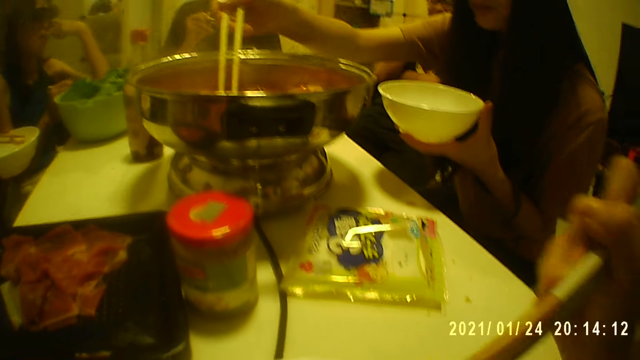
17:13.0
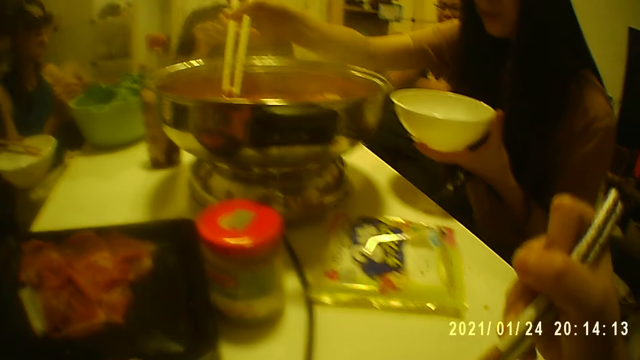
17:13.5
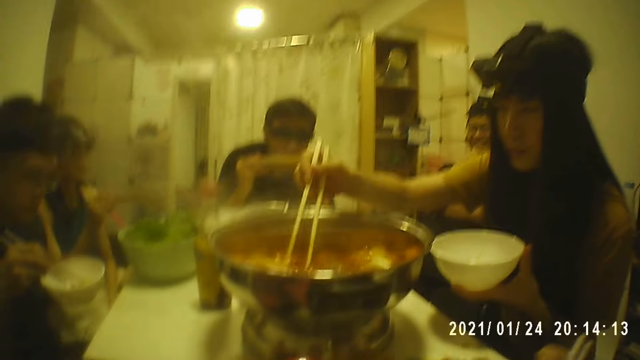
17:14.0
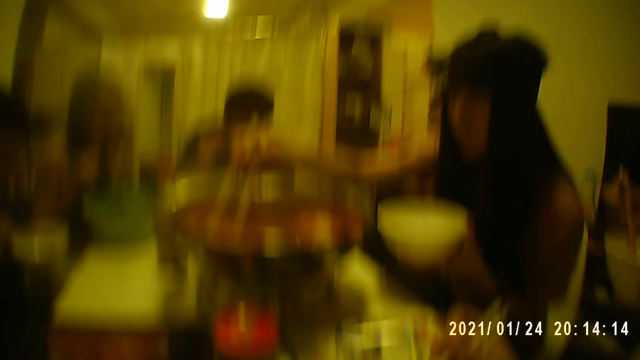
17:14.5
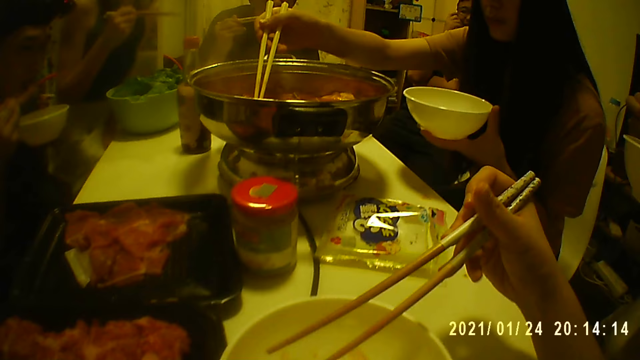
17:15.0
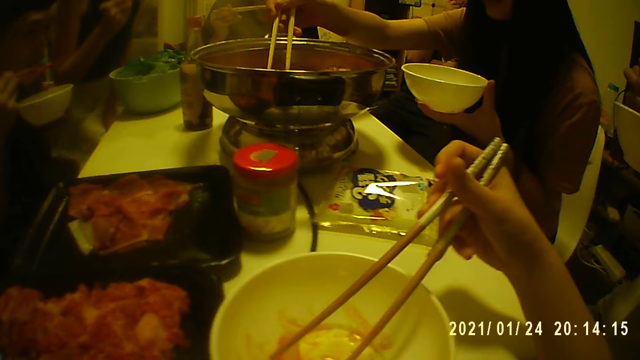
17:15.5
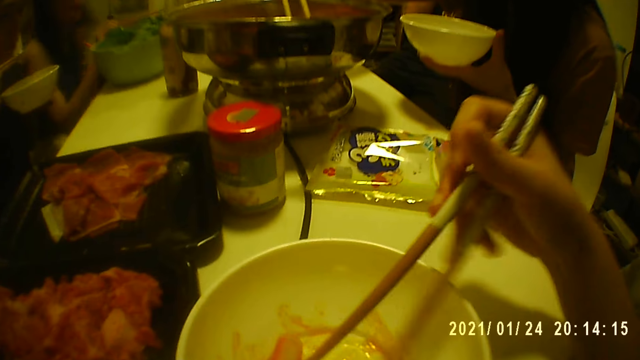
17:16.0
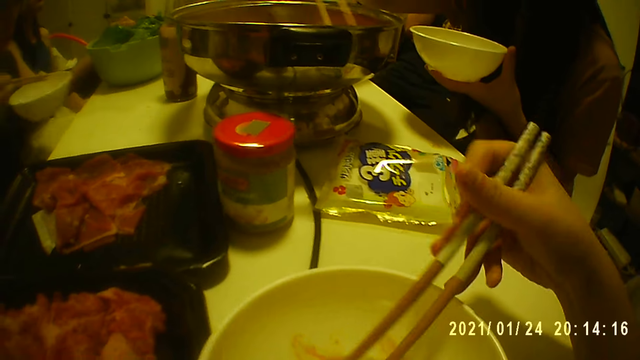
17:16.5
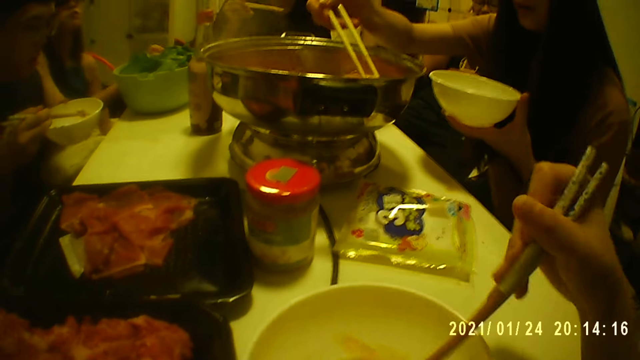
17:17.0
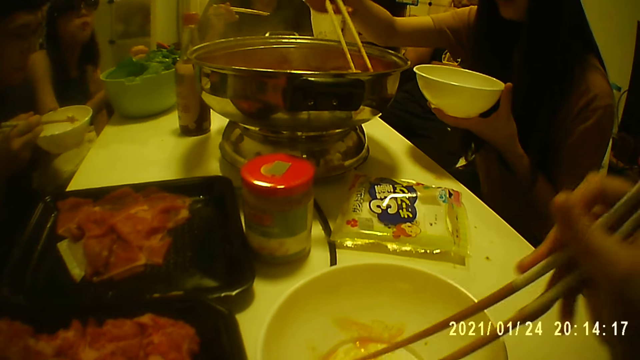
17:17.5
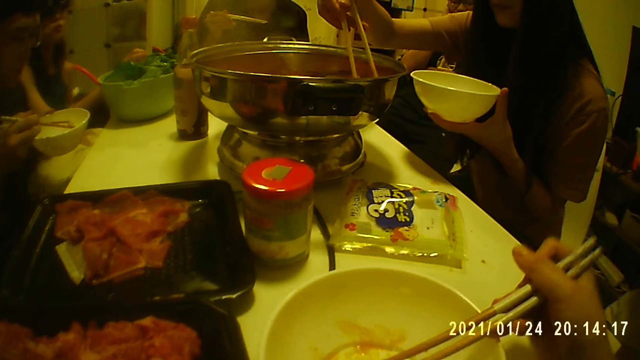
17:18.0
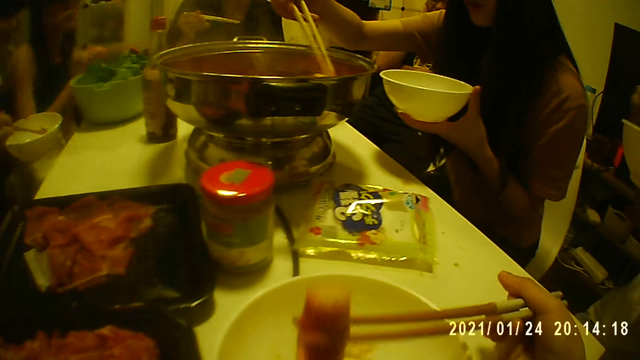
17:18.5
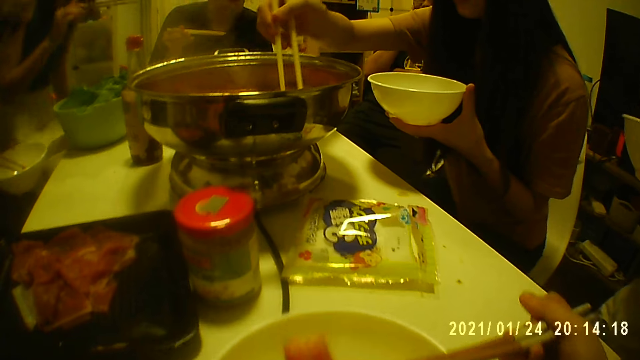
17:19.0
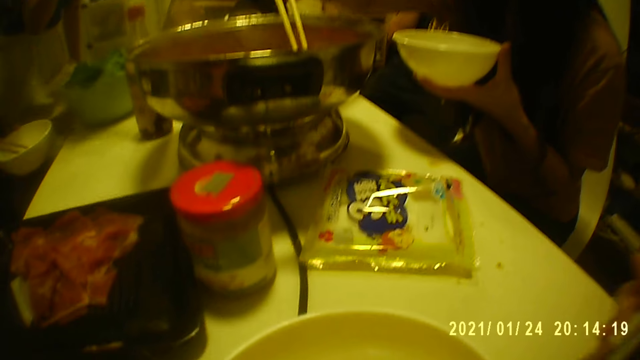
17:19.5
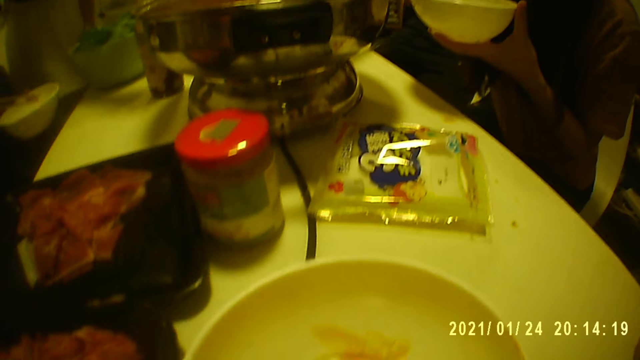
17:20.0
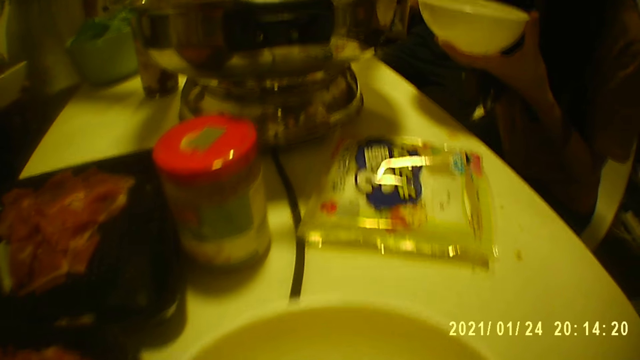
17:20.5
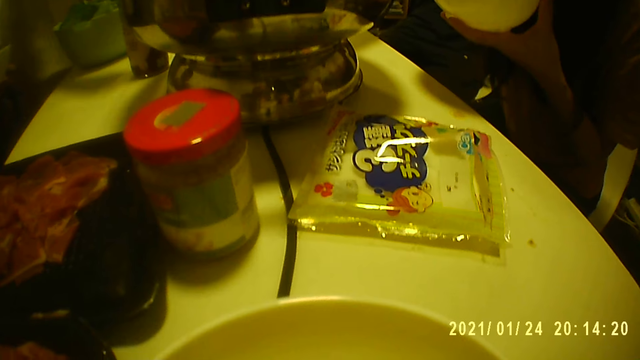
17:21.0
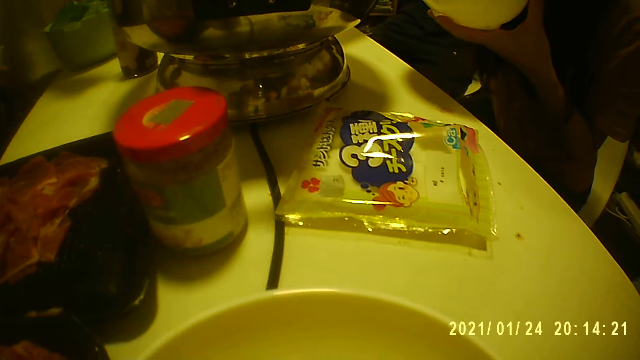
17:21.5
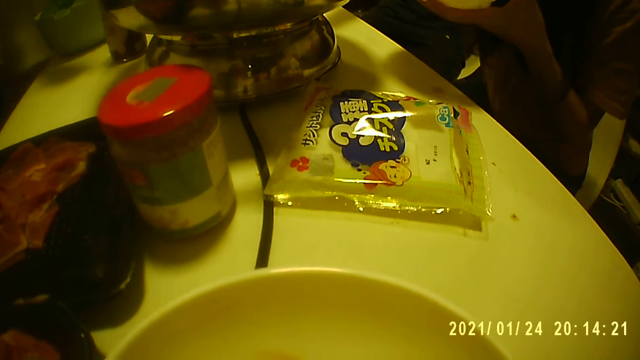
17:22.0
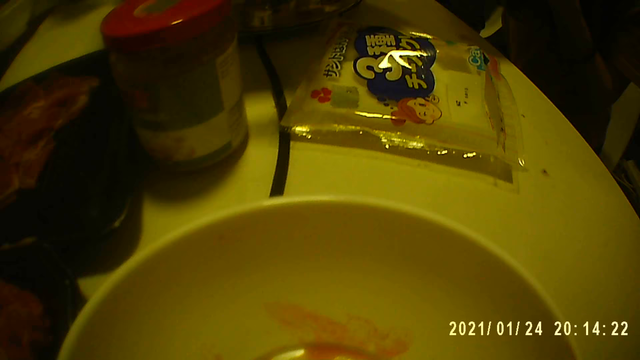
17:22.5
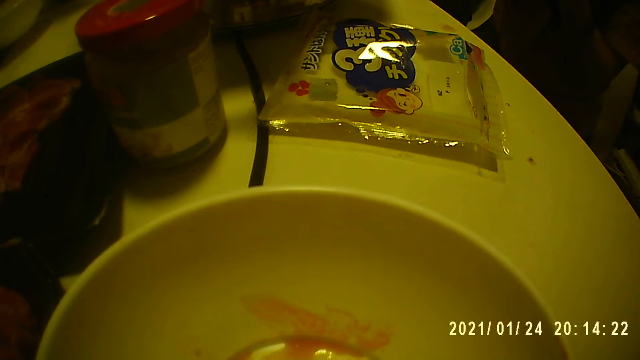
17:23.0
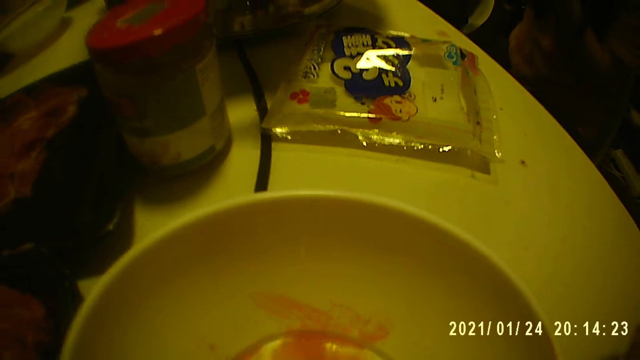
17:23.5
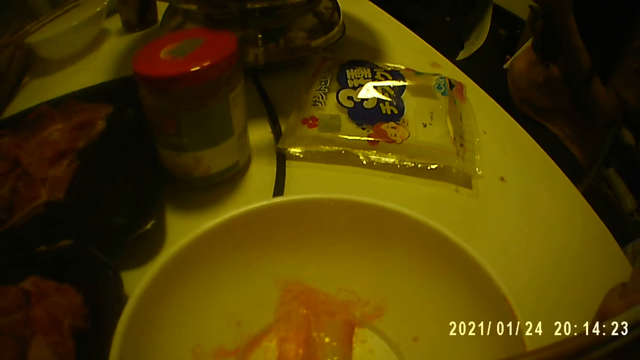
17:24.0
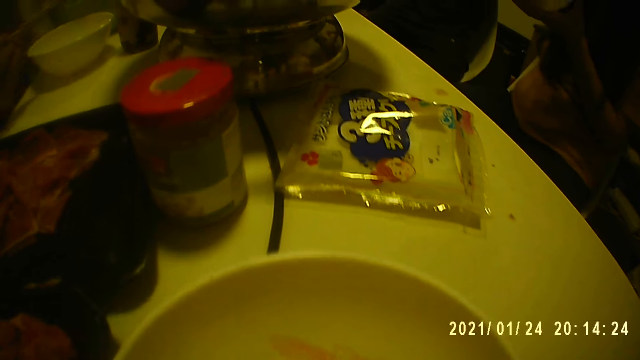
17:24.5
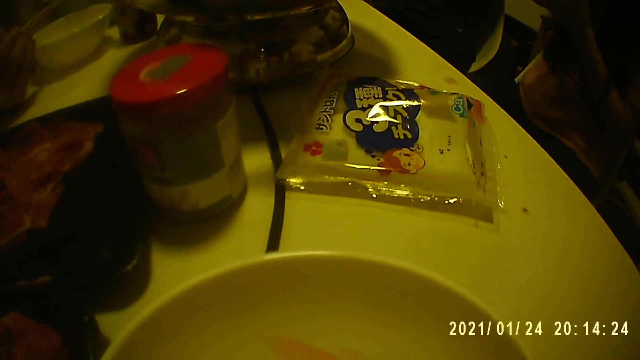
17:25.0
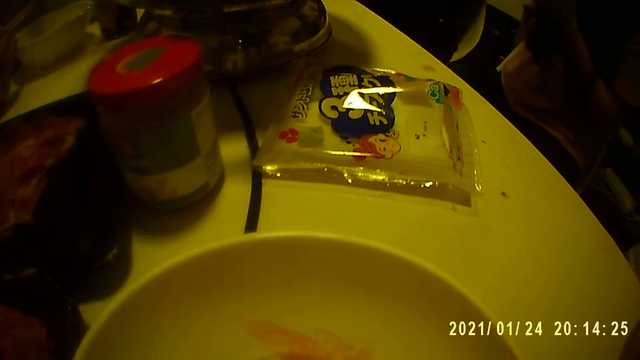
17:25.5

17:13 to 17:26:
The camera wearer puts food in their mouth. They look around.

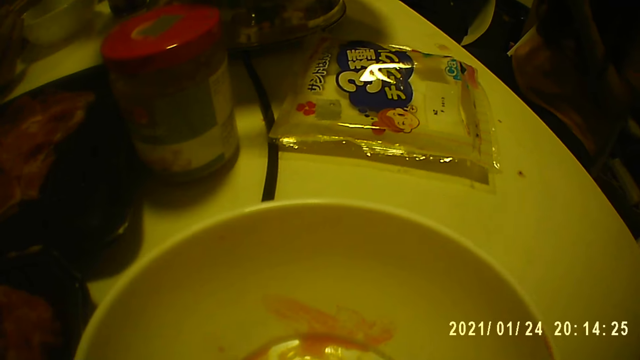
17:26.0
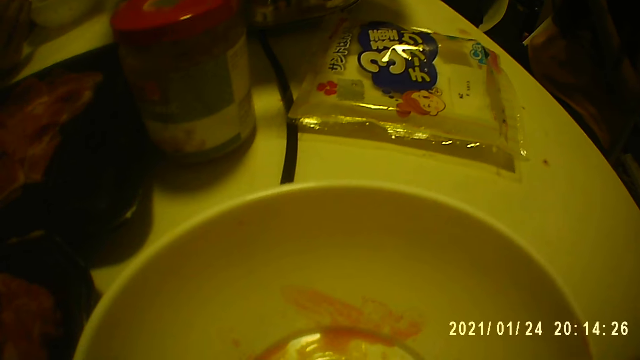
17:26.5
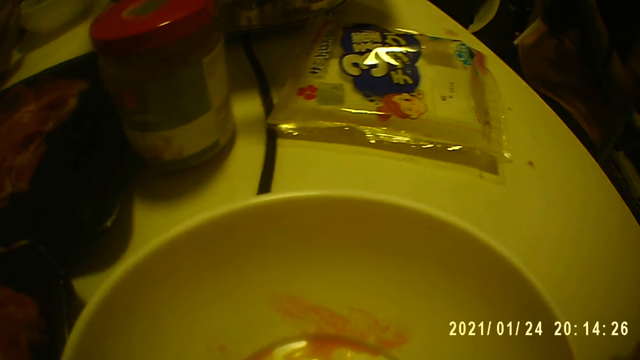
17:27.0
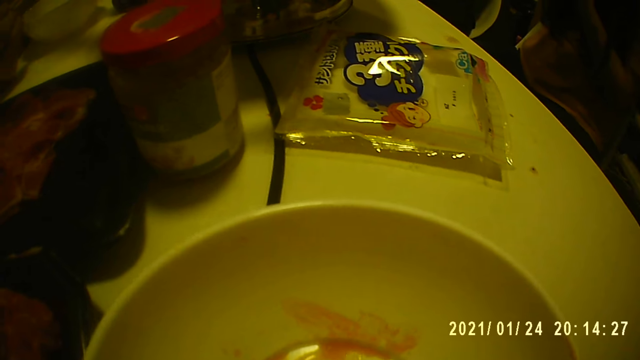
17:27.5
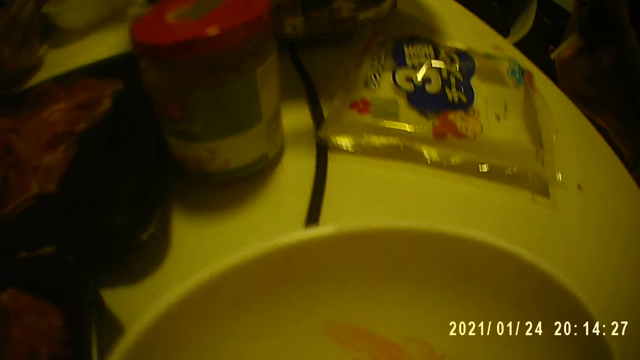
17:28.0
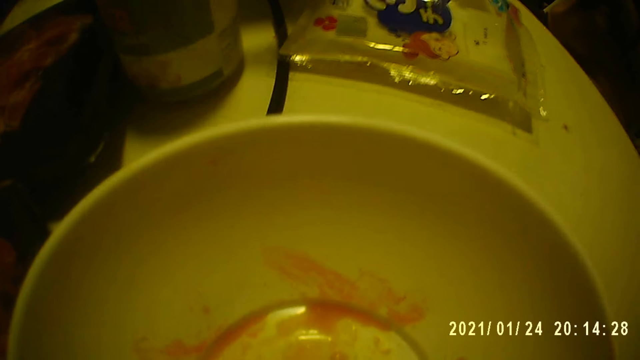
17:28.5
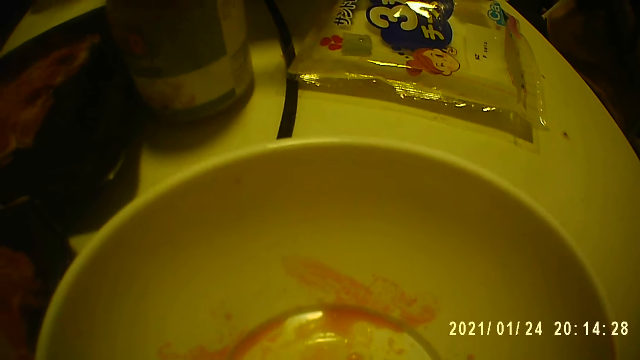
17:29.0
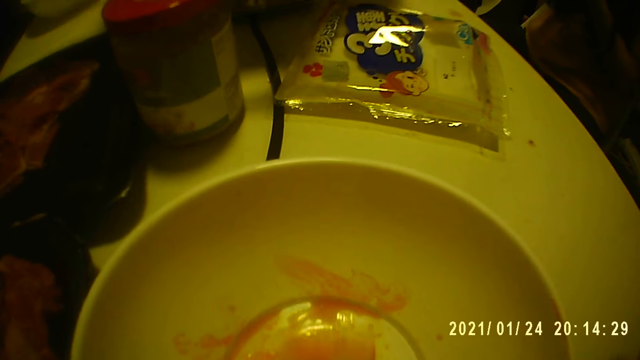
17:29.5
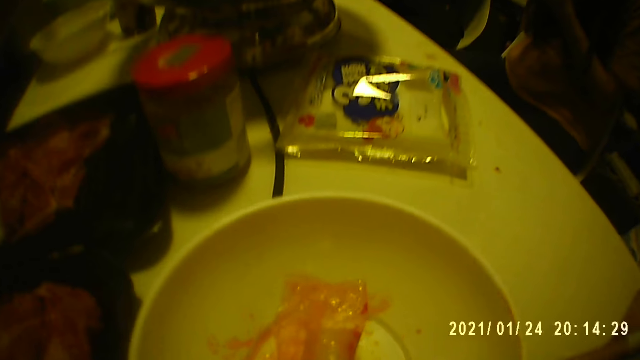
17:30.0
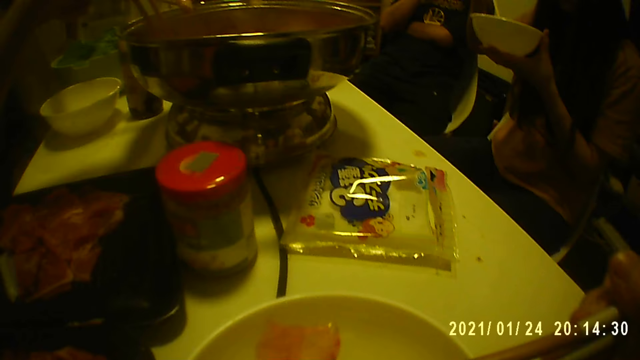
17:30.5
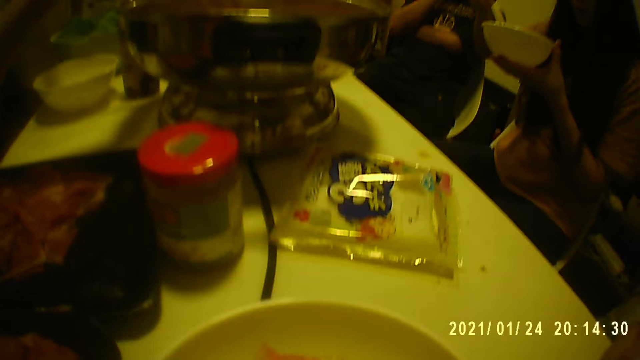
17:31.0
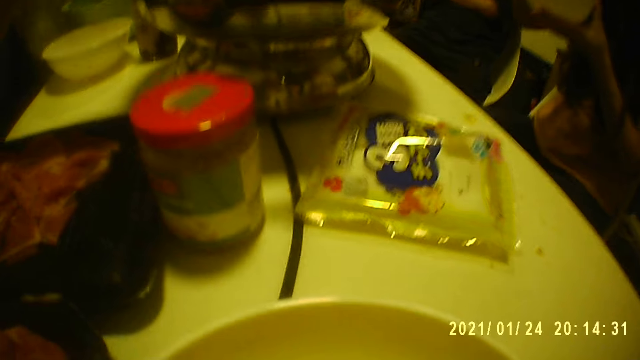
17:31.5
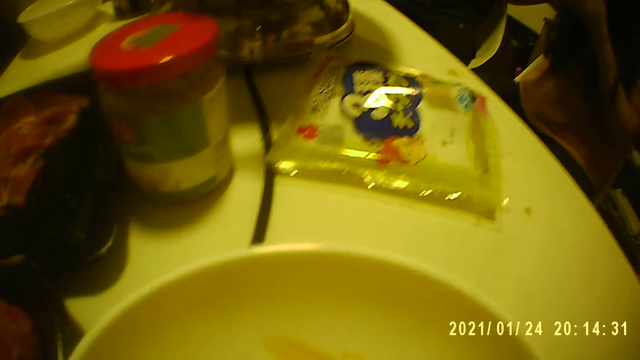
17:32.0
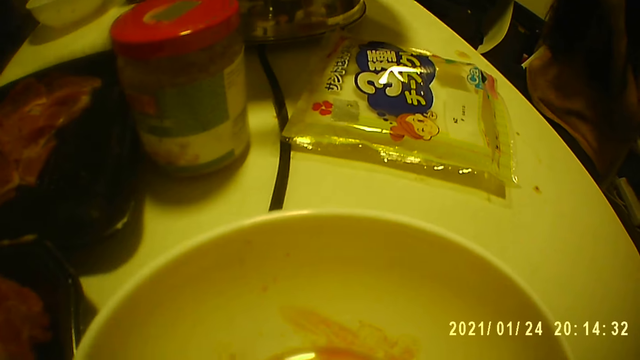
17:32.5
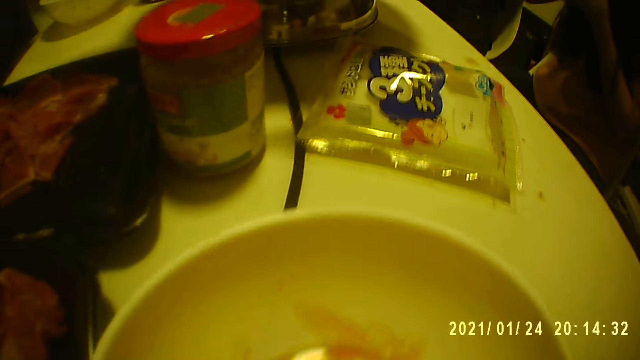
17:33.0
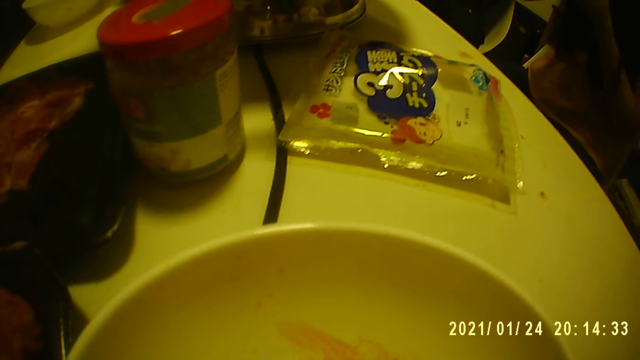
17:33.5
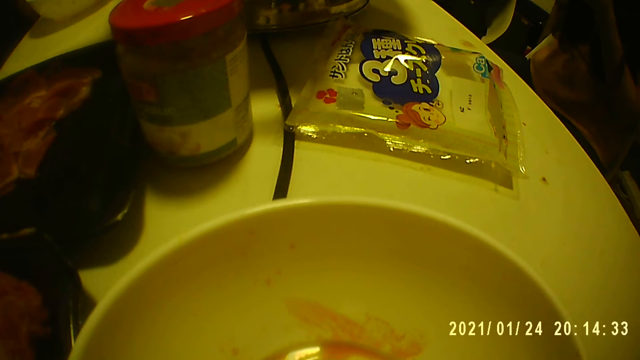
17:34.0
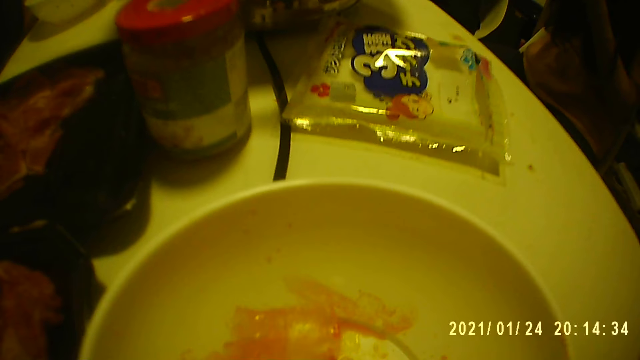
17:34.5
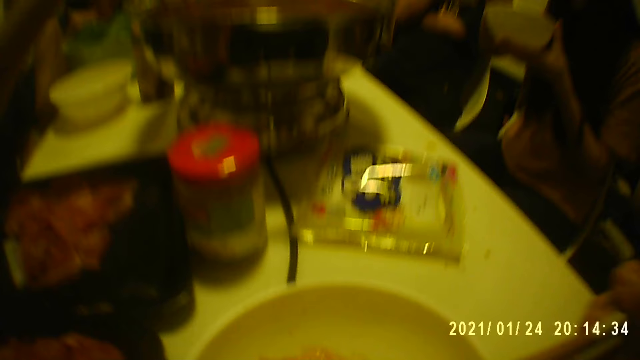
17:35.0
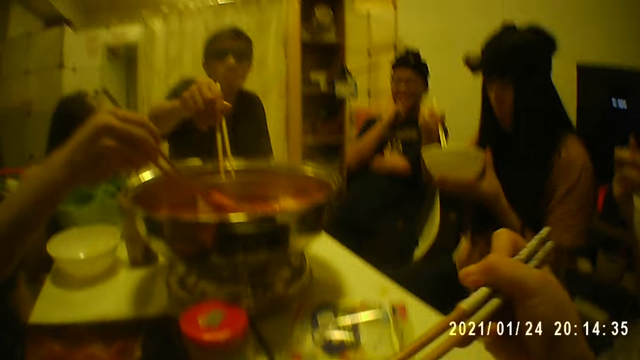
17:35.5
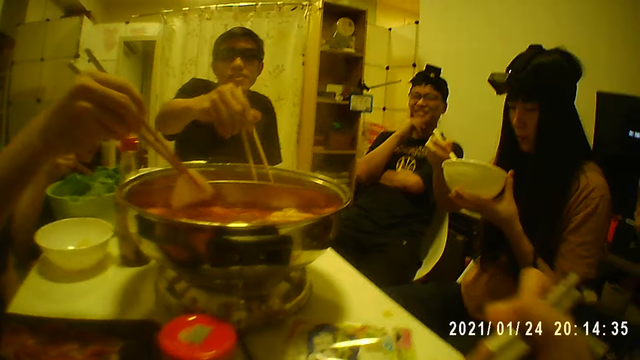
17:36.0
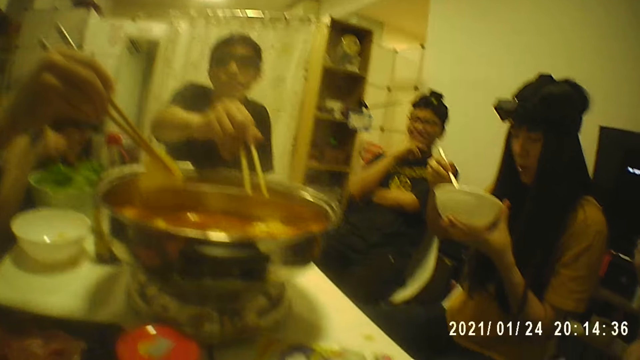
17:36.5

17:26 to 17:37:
A man takes food from the pot at the middle of the table with chopsticks. Another man takes food from the pot at the middle of the table with chopsticks.
